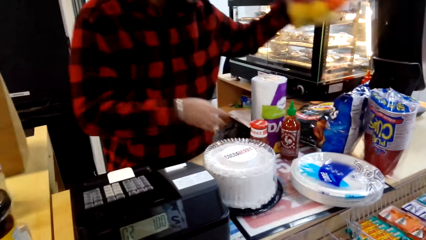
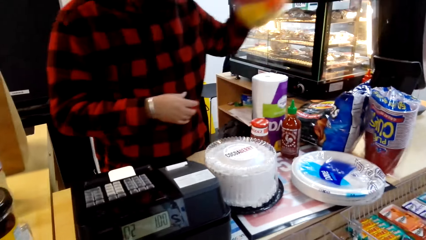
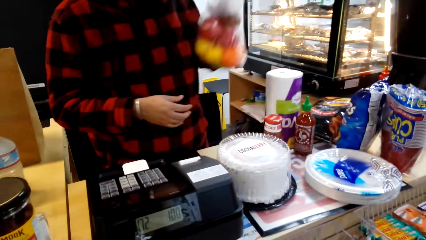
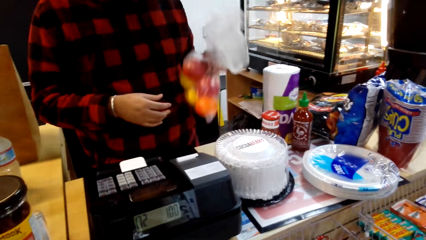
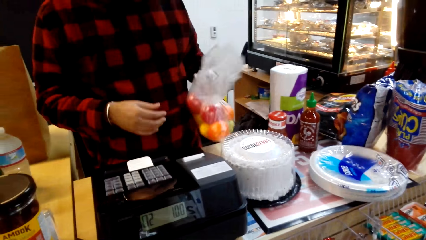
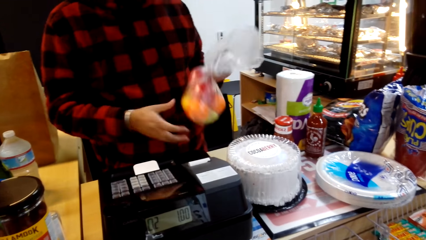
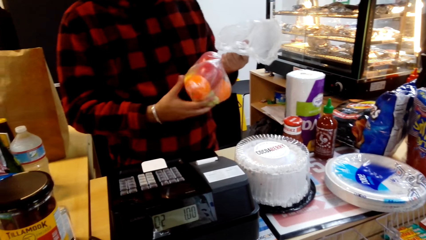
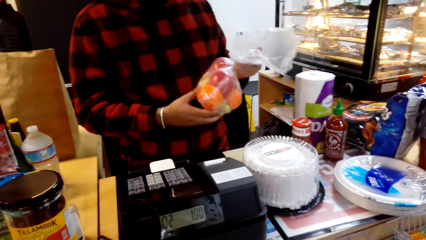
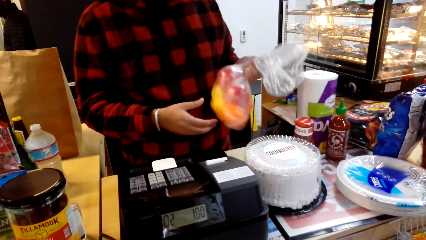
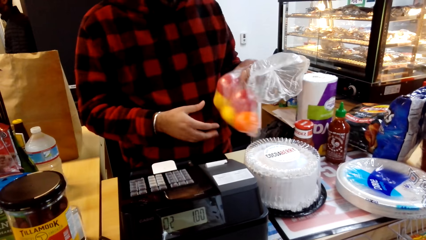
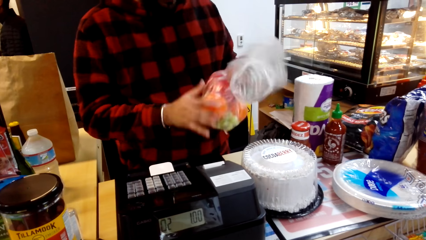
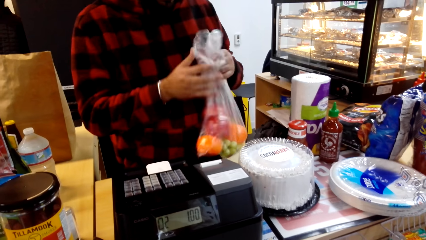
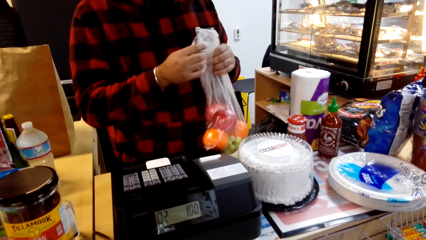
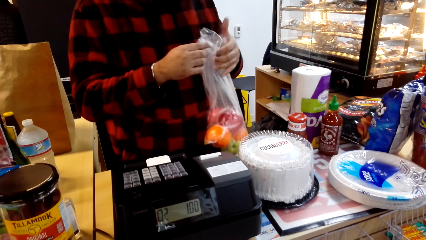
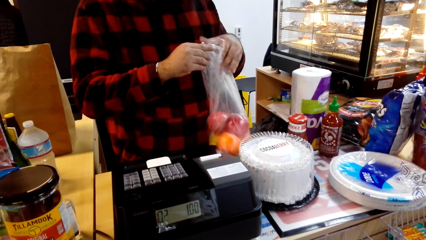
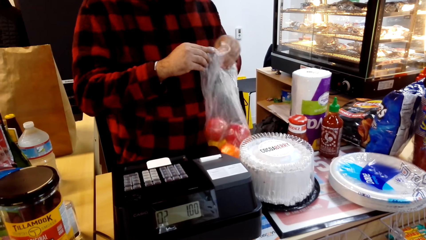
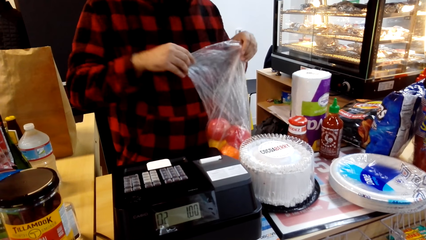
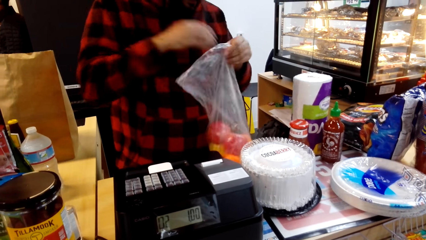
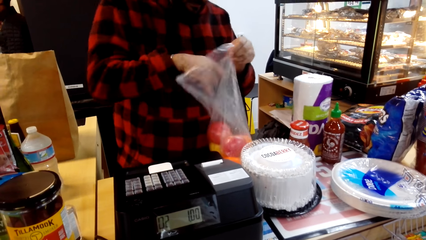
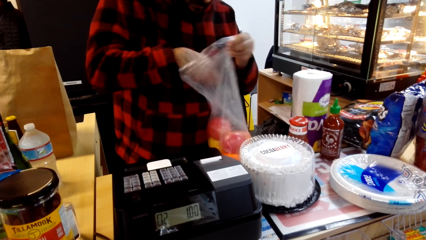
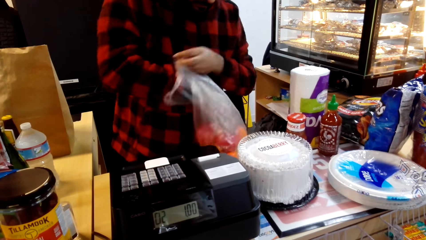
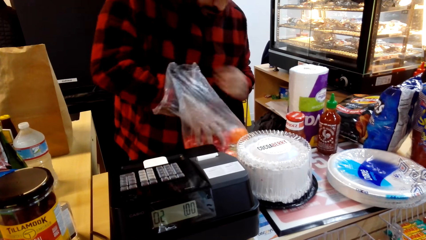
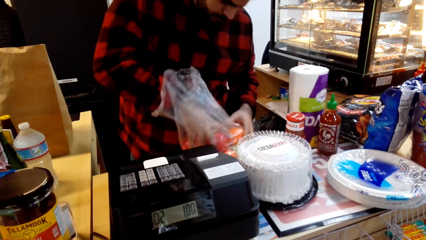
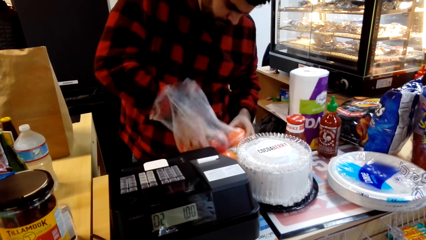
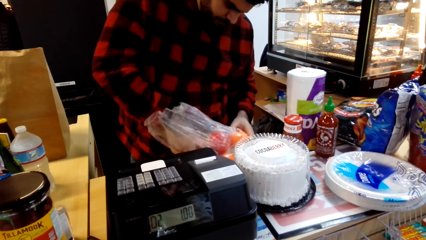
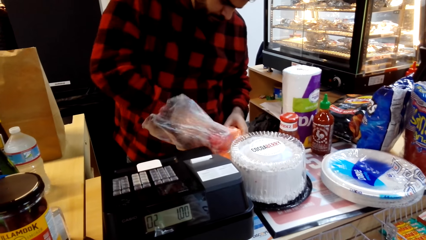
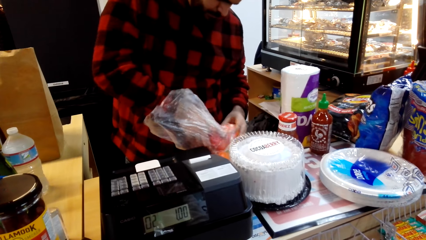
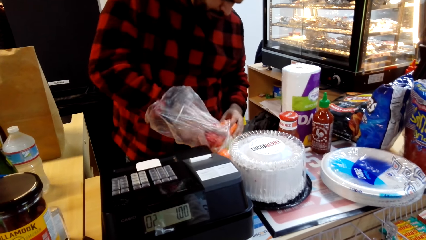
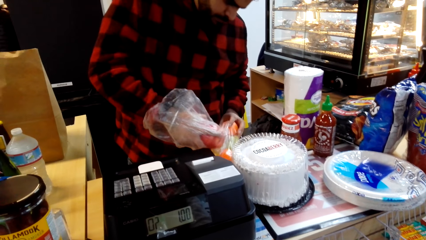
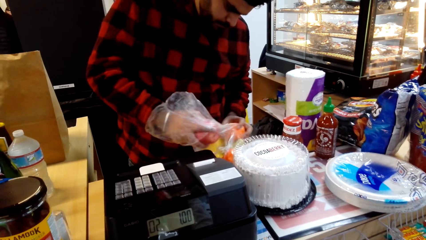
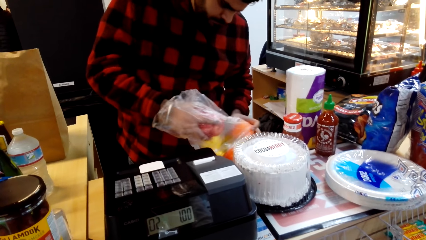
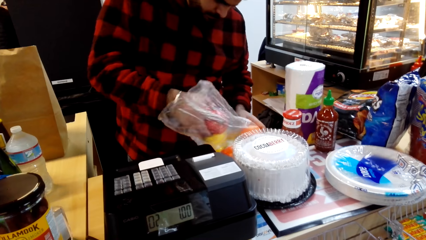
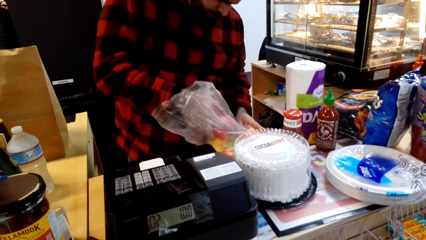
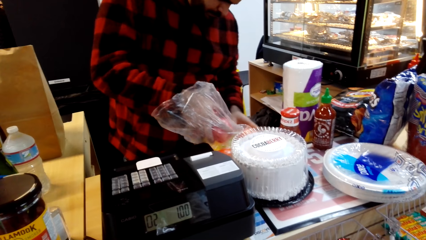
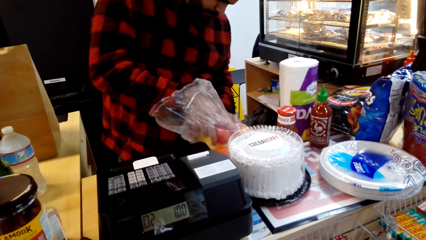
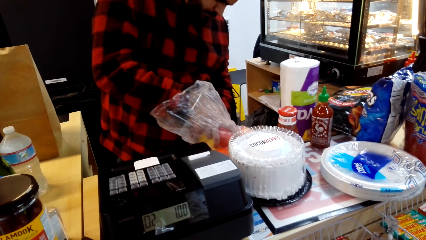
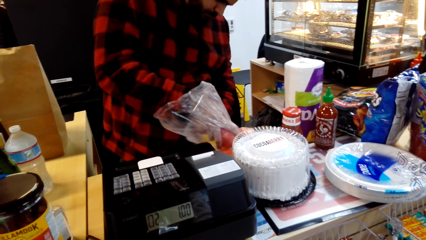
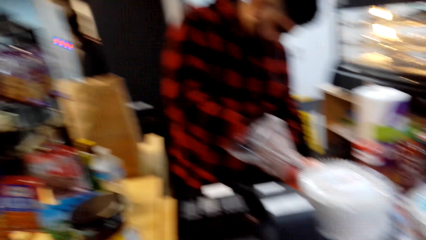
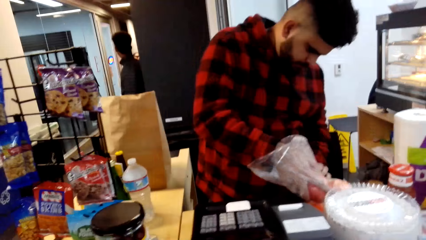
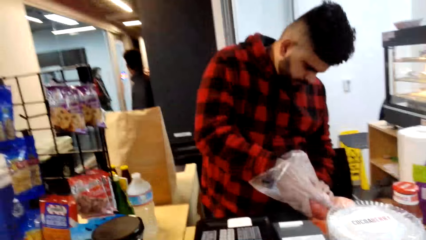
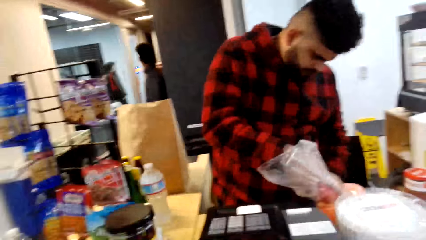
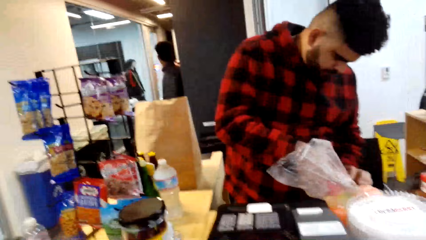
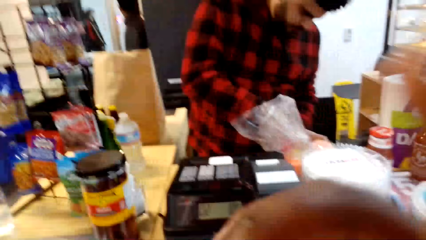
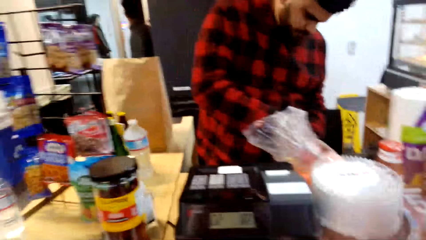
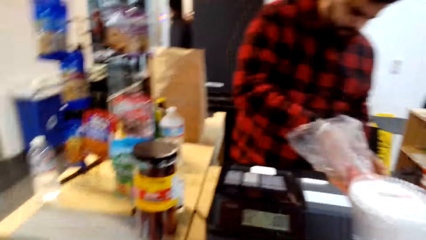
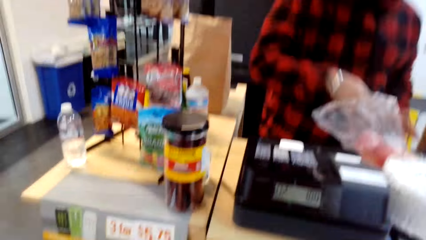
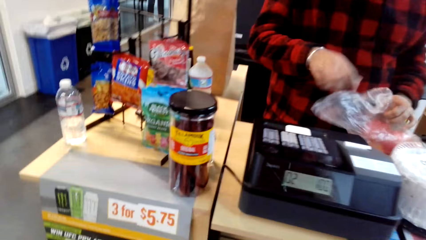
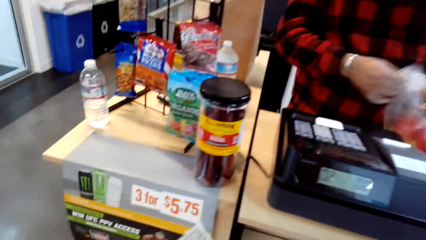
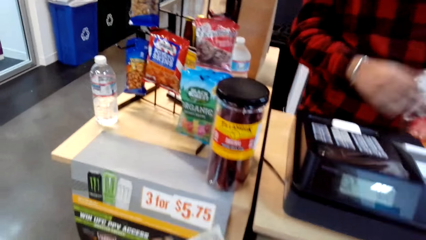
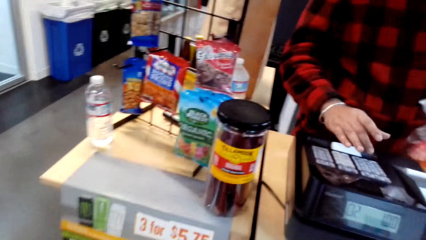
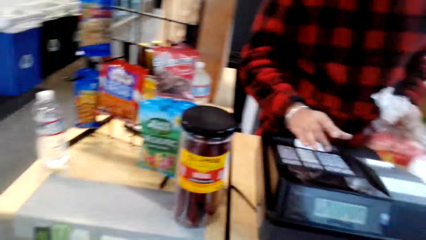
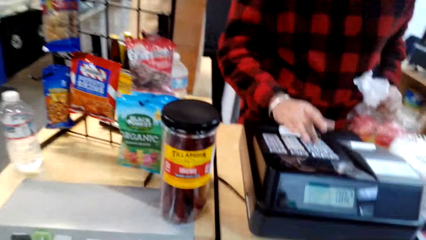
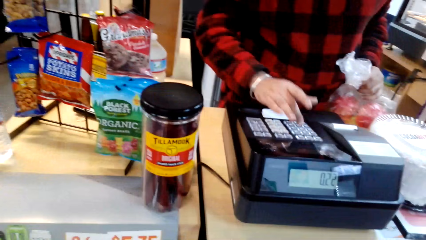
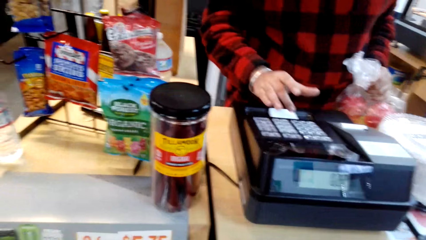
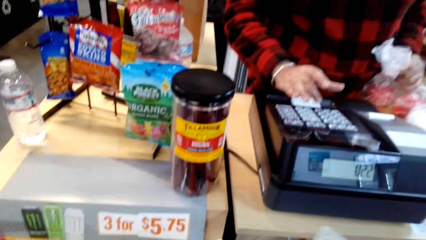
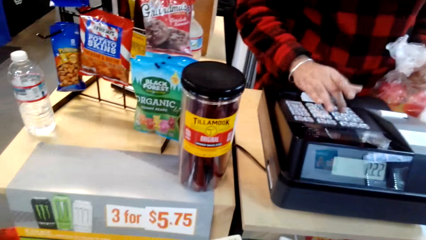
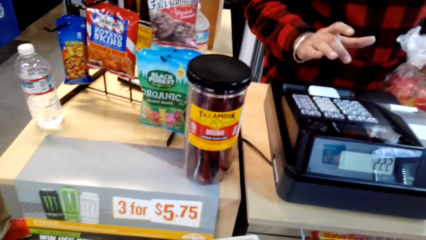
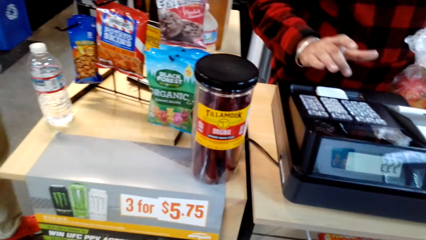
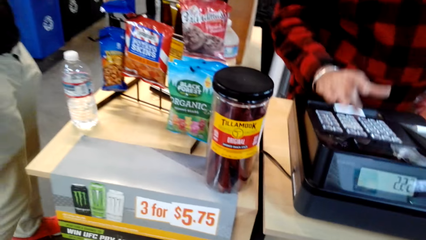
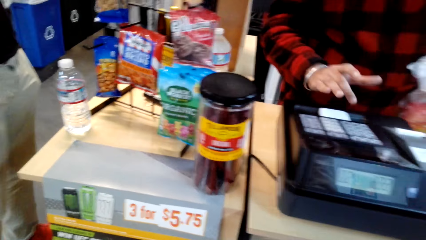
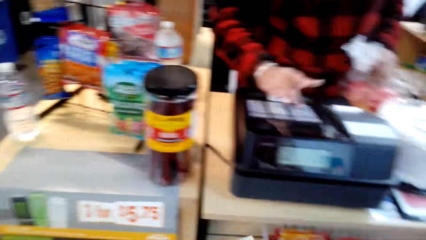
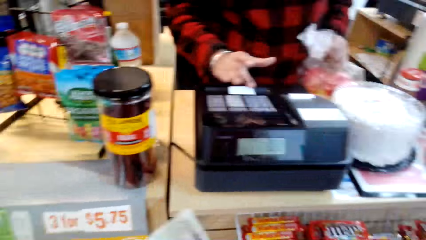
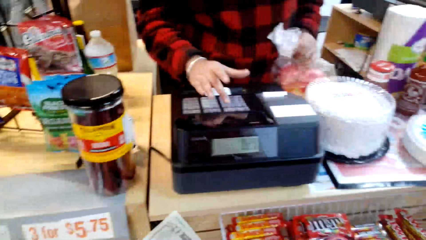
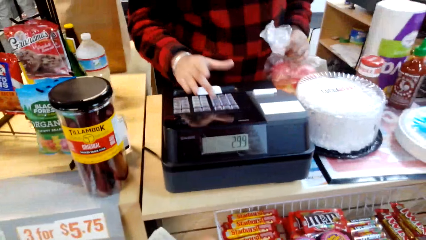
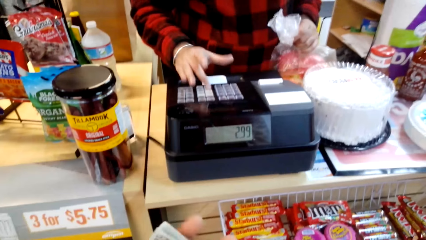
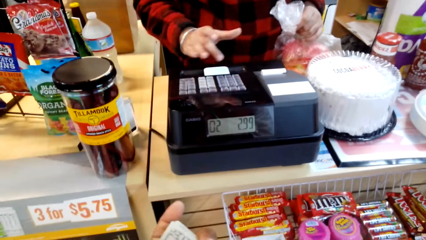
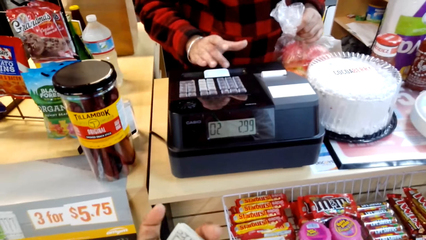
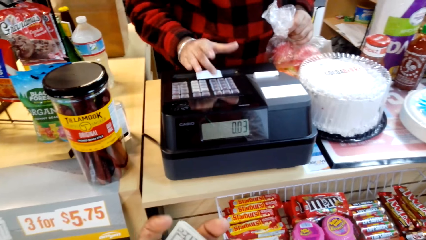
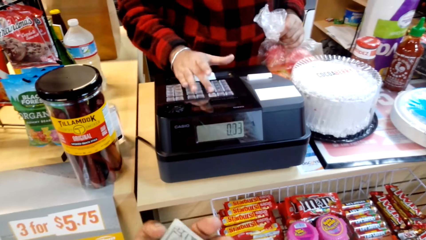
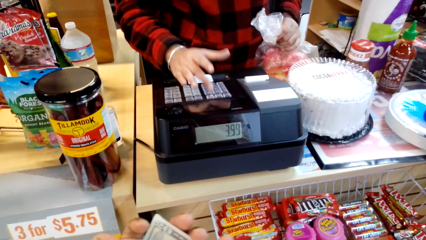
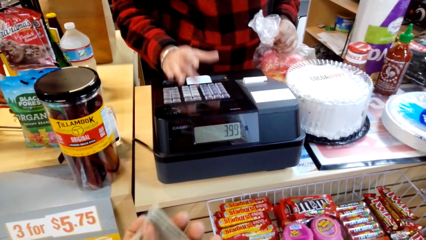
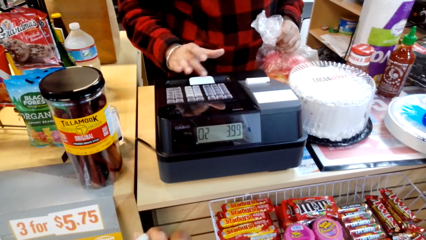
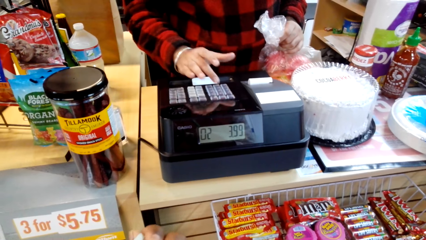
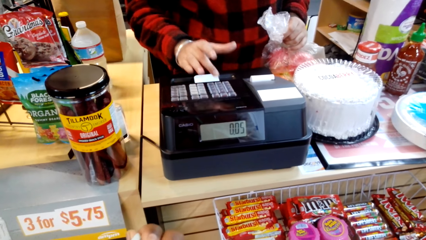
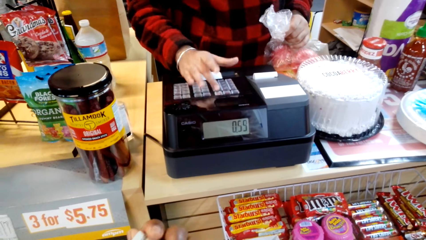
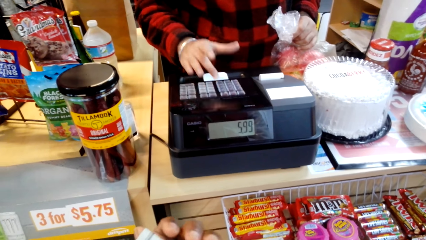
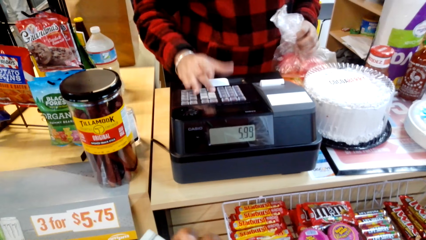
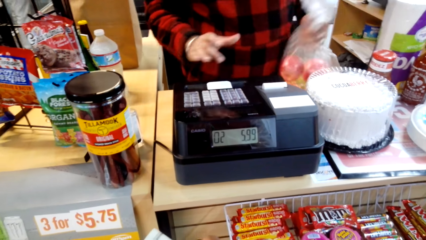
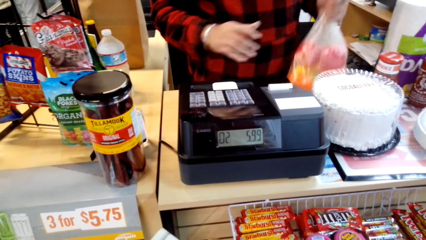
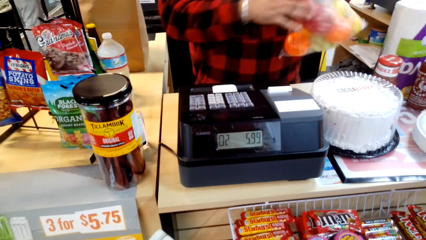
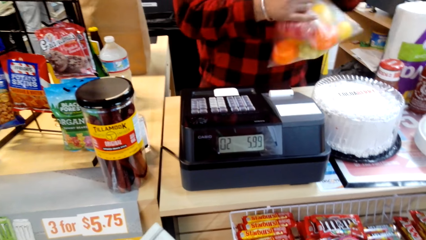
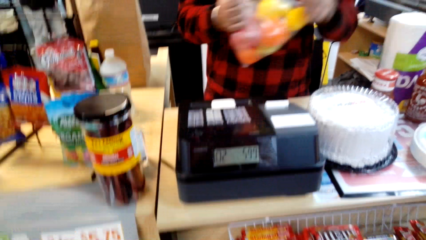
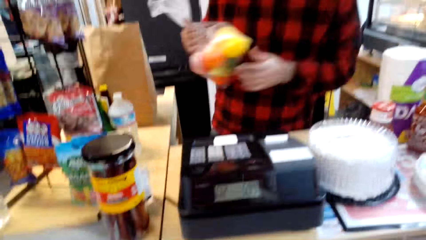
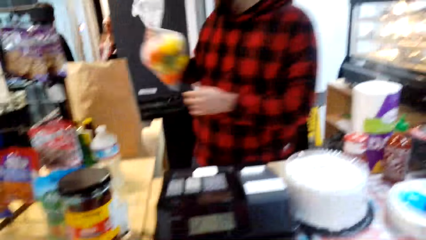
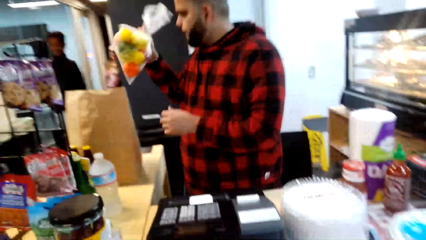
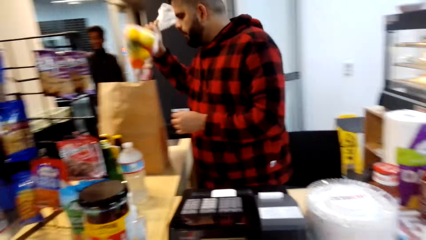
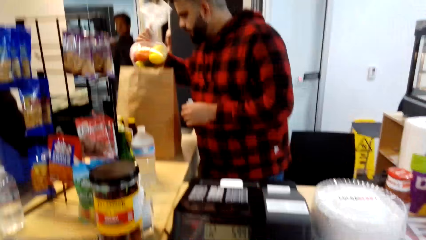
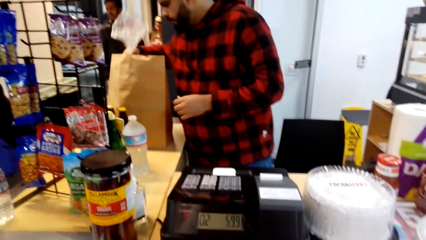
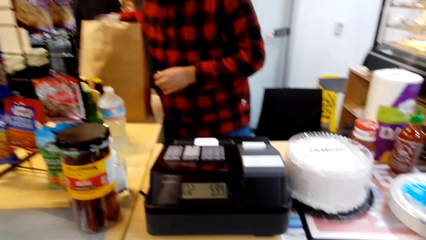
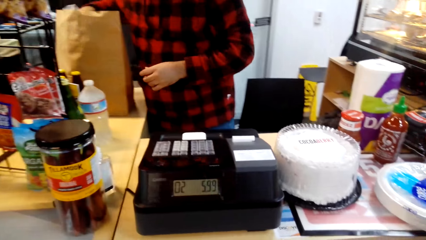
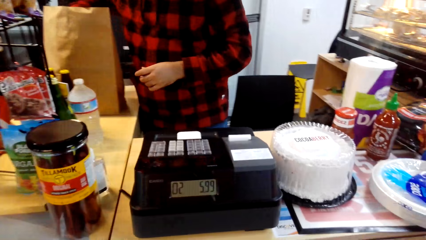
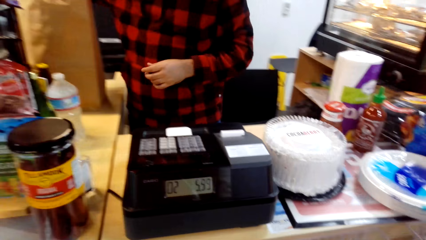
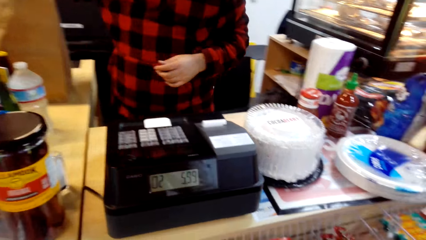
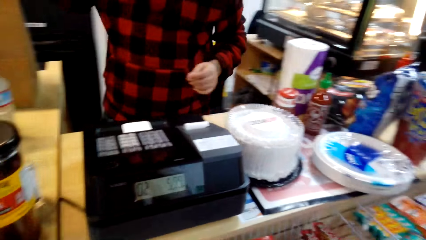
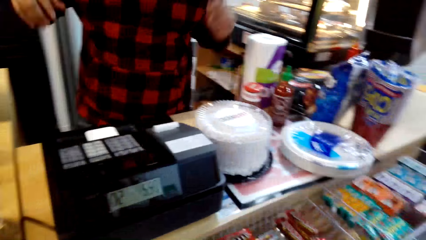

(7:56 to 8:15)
The cashier places a jar on the counter and holds a bag of fruits. The cashier holds the bag of fruits again. The cashier dips a hand inside the nylon paper. The cashier presses buttons on the cash register and holds the bag of fruits. The camera wearer counts money in his hands. The cashier packs the fruits inside a paper bag.
